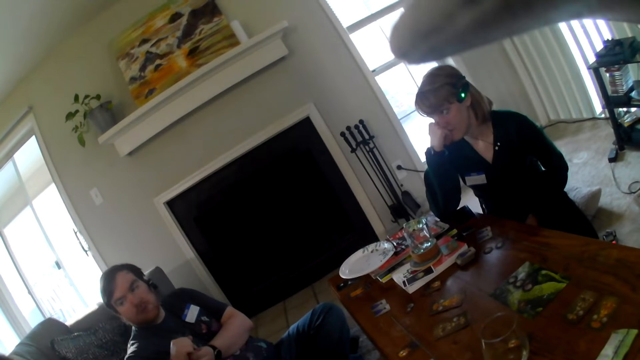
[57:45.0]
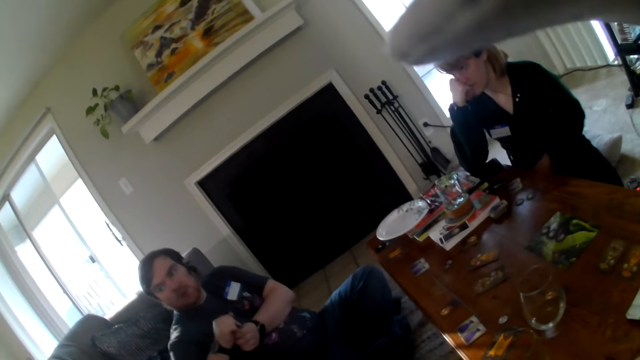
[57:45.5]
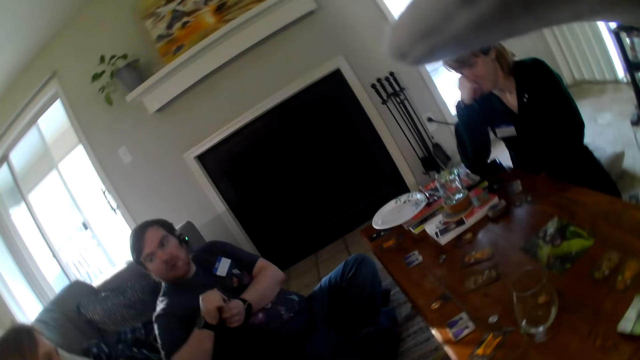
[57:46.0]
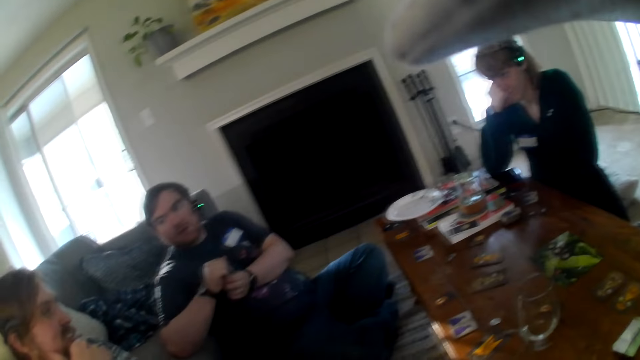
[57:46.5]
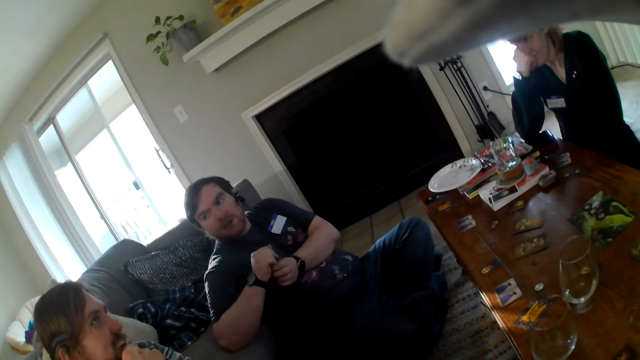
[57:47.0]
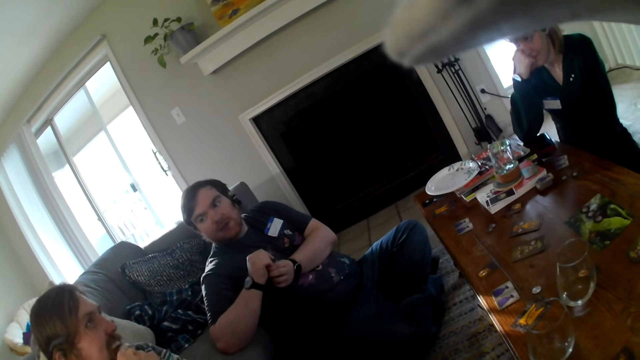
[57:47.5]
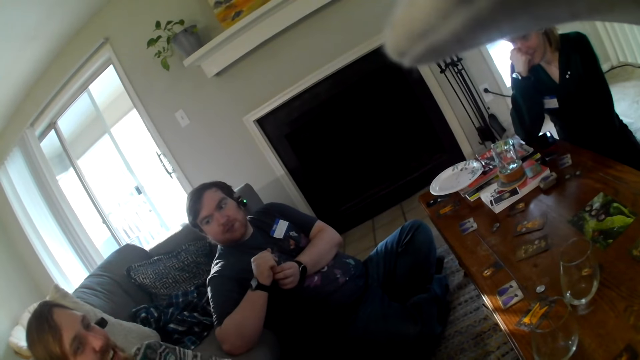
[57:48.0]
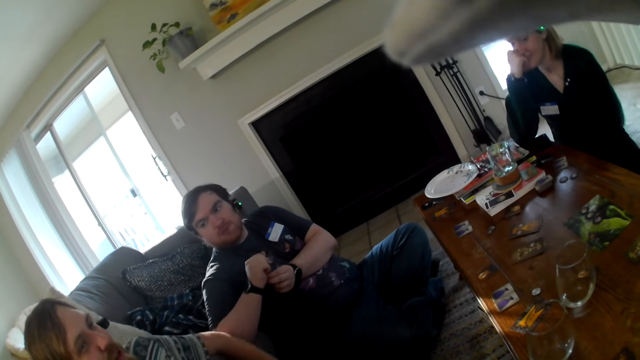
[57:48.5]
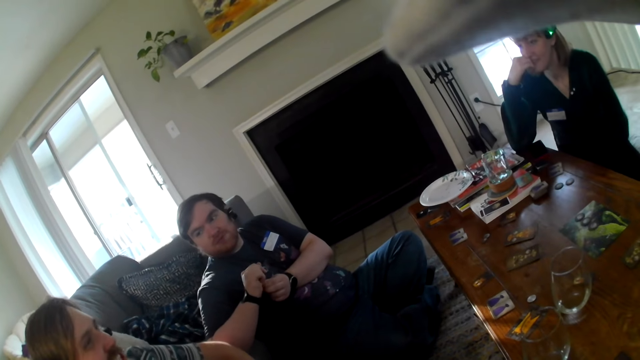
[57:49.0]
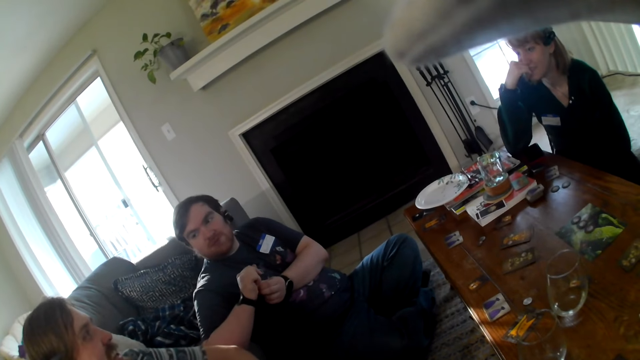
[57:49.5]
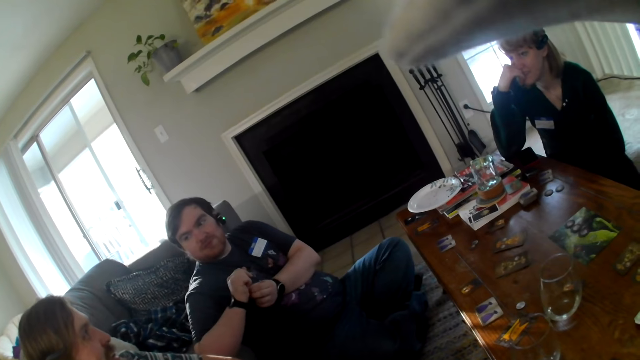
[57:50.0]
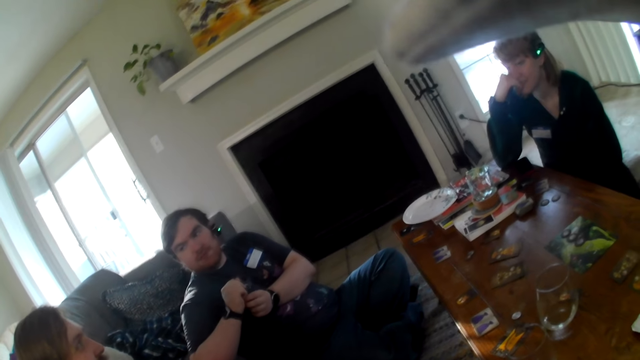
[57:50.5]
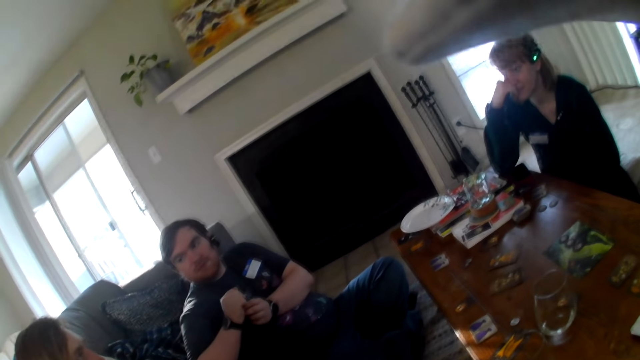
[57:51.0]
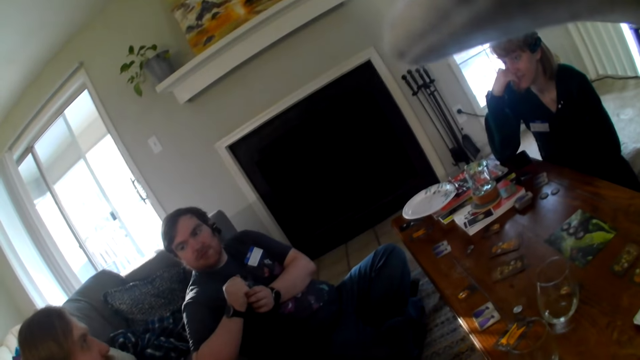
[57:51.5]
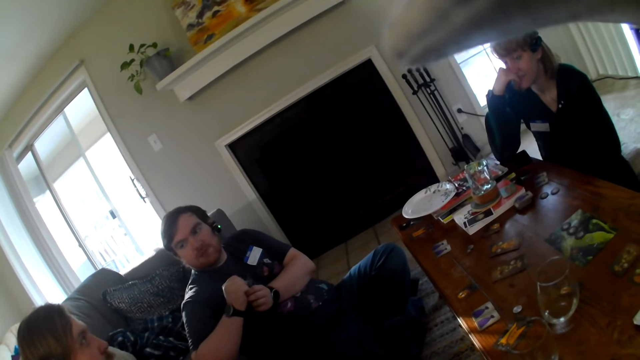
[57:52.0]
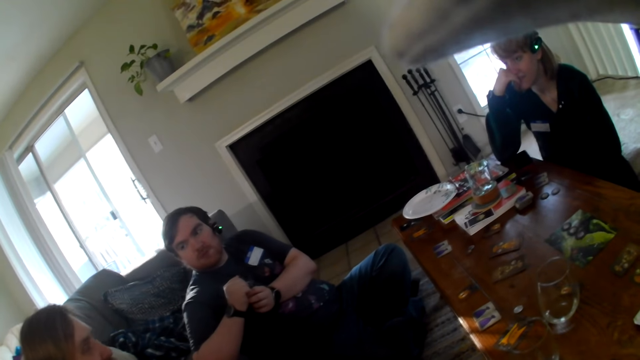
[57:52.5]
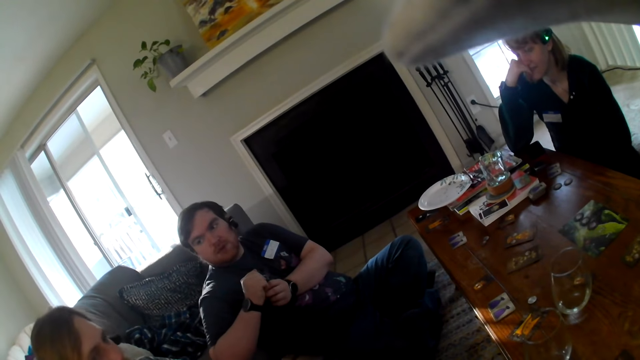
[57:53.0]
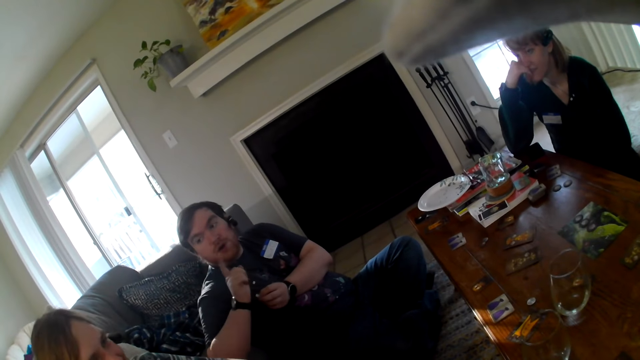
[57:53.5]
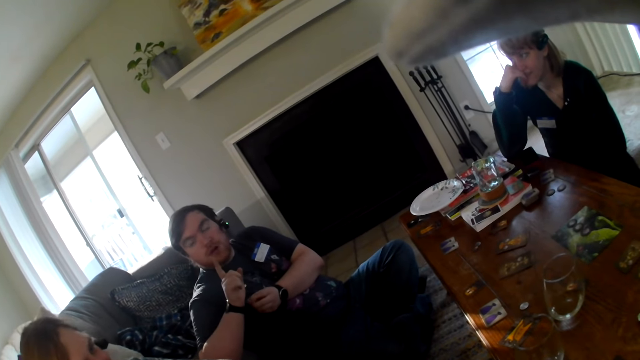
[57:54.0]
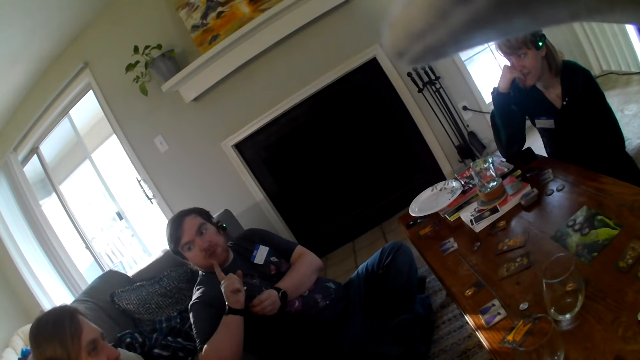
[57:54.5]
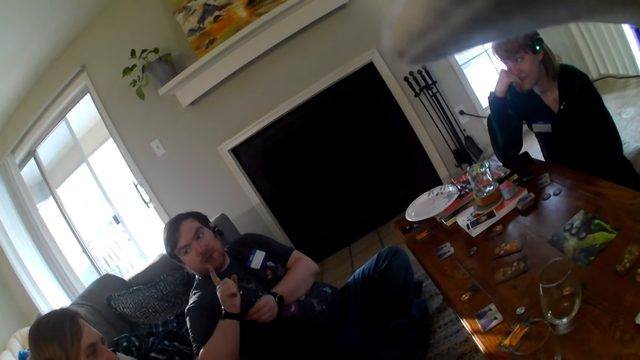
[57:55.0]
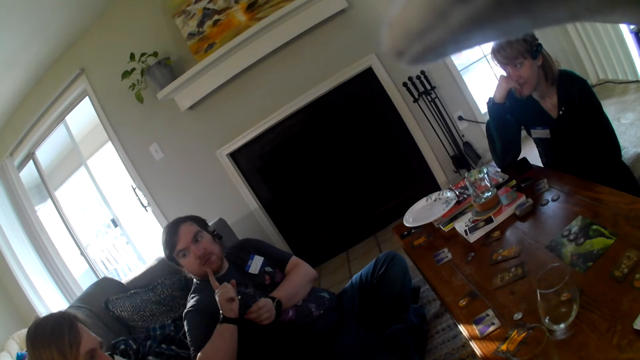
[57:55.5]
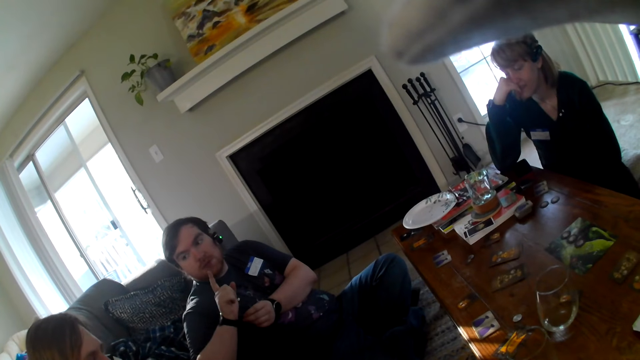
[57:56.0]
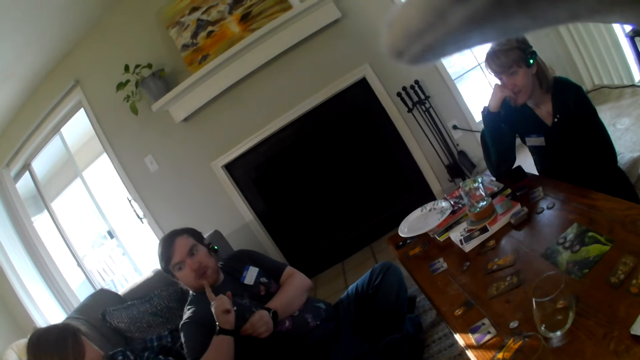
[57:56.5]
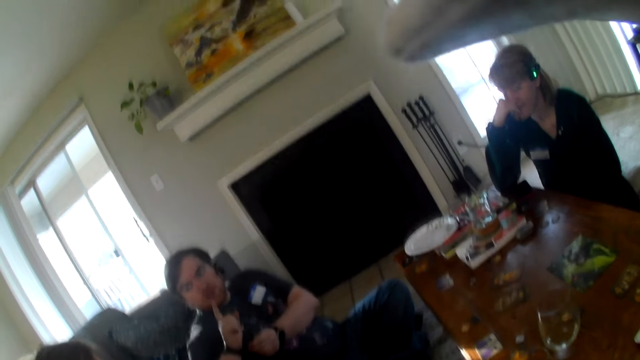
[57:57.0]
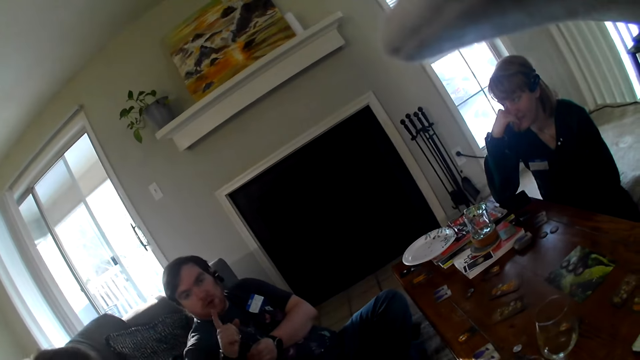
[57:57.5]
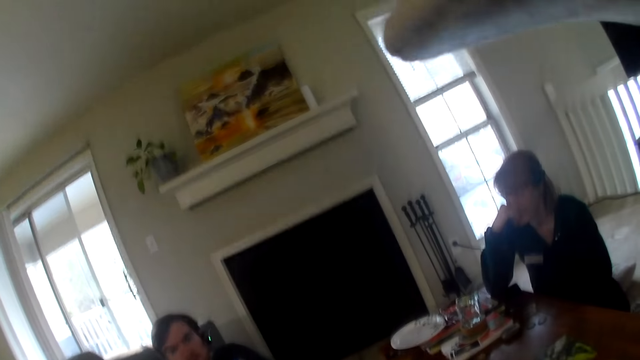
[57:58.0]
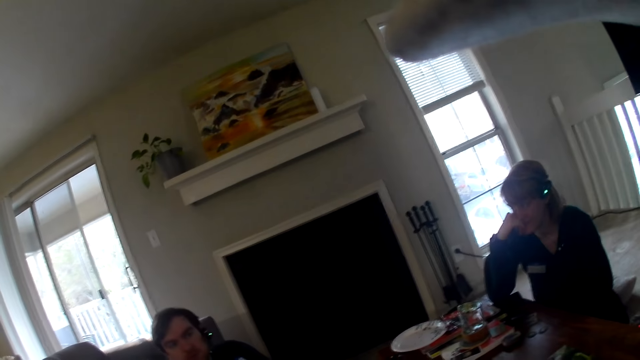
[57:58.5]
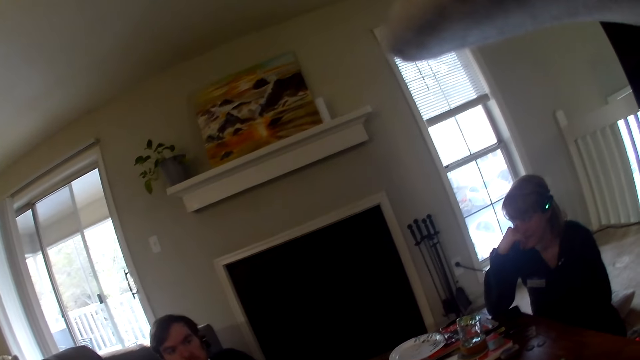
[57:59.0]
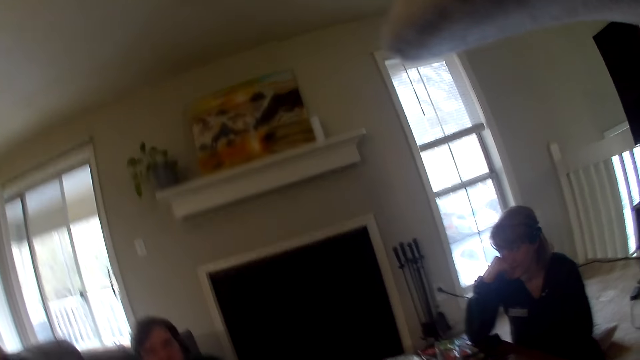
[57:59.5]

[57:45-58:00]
A person points at the camera wearer. A man gestures at someone.

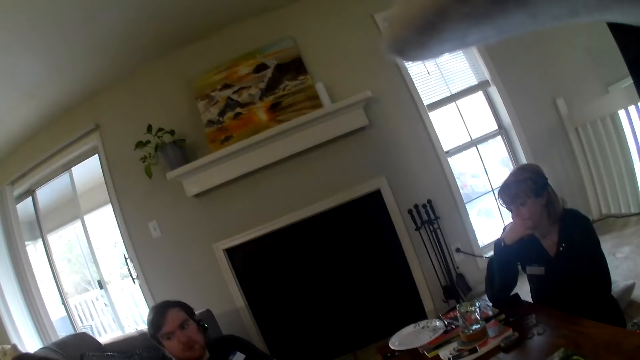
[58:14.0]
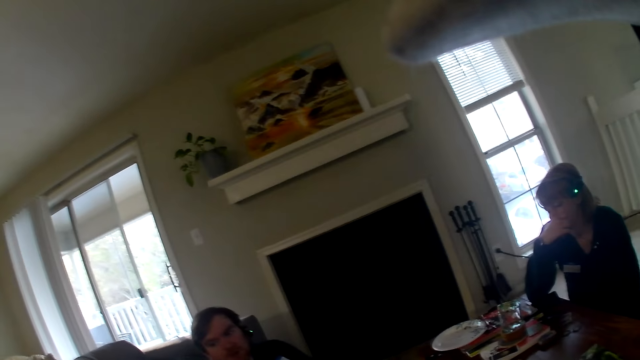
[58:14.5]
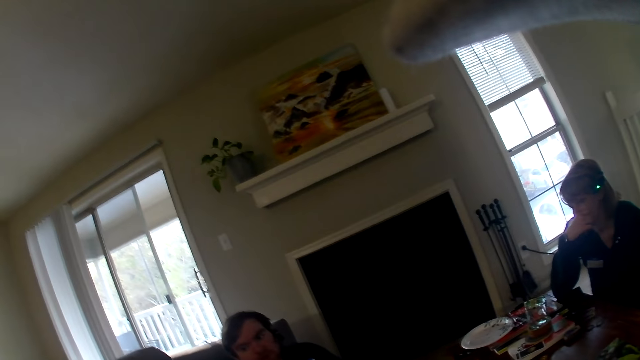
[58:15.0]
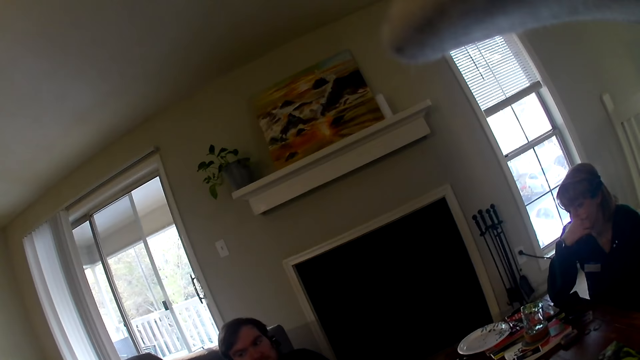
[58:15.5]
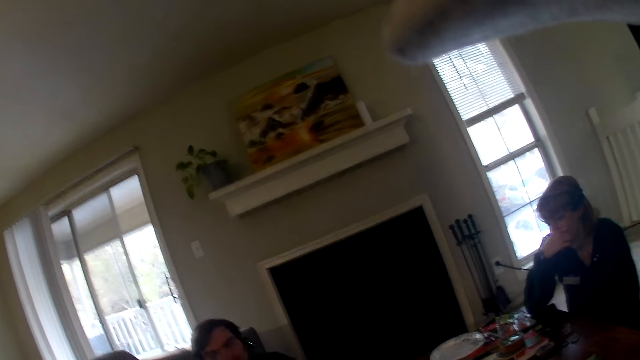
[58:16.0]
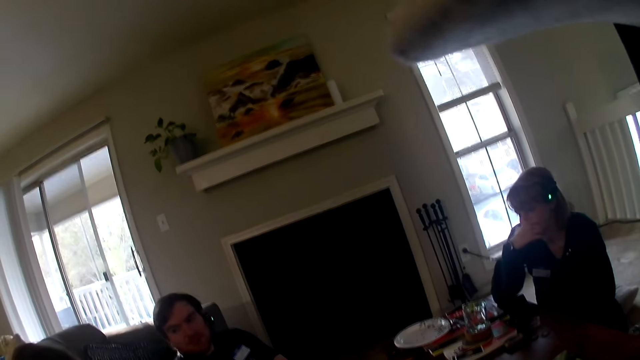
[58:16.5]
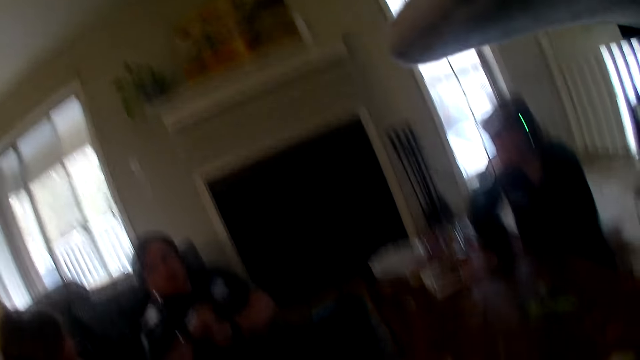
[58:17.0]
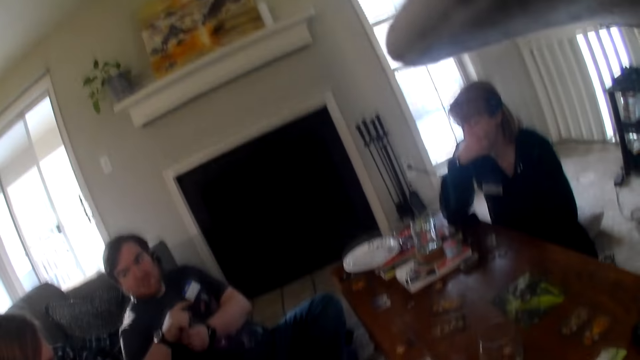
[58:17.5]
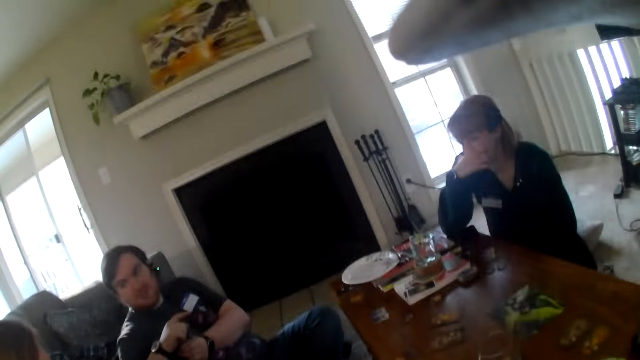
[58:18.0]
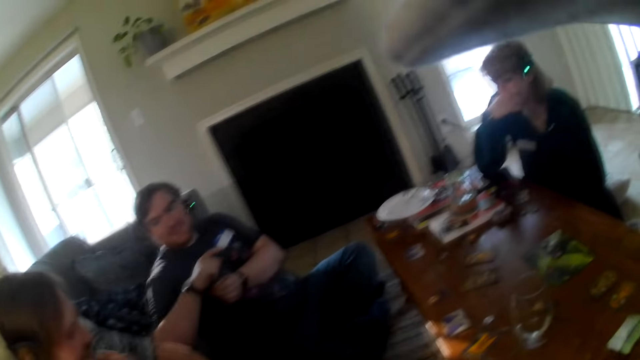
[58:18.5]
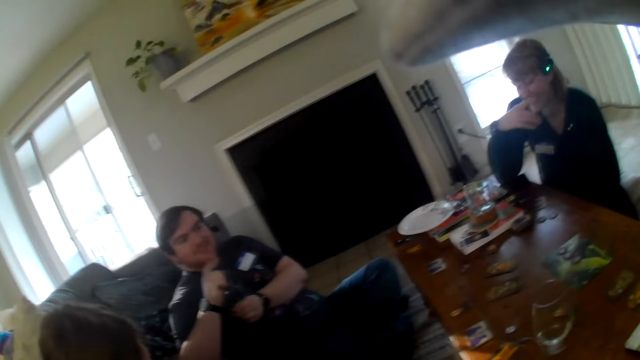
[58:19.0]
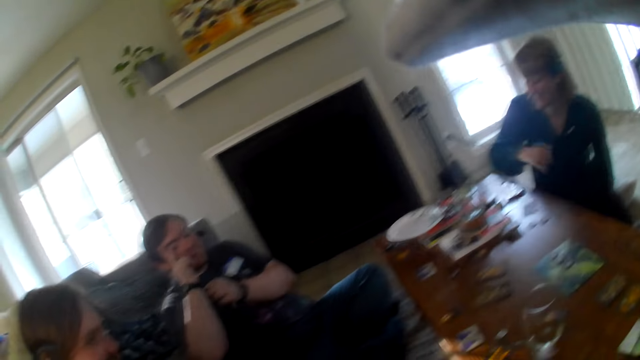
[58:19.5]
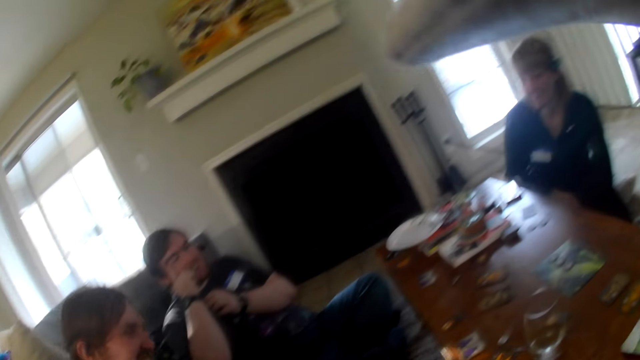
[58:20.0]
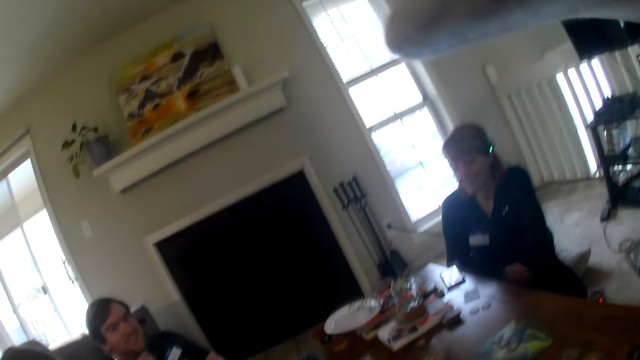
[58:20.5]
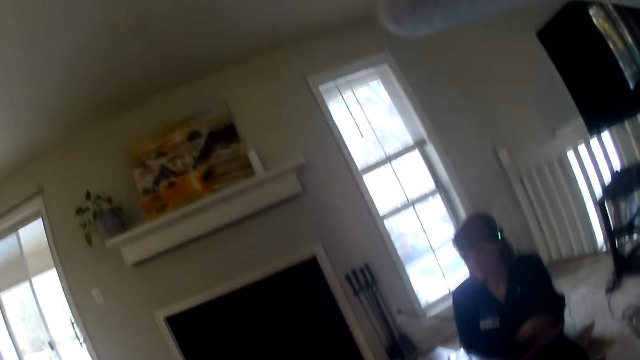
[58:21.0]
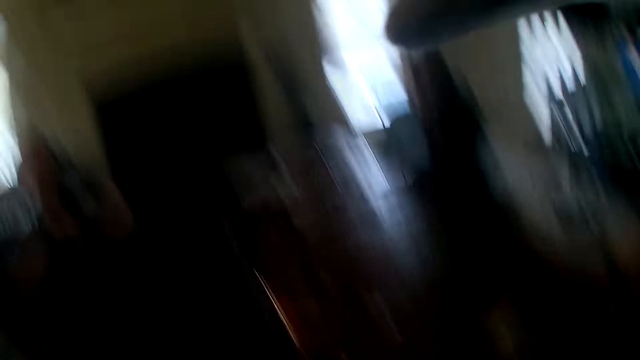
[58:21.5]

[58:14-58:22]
The camera wearer looks around the room. They make a fist. A man touches his right eye.
